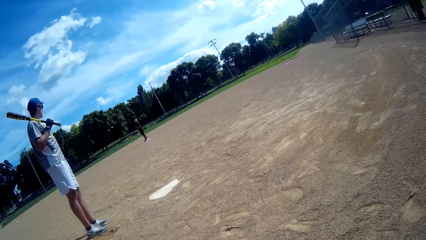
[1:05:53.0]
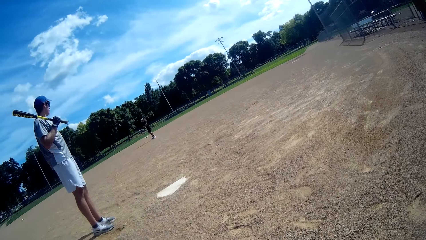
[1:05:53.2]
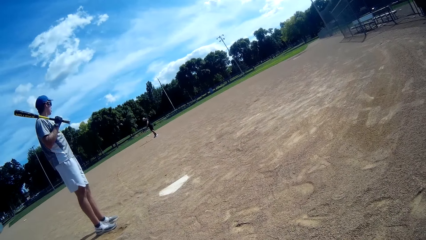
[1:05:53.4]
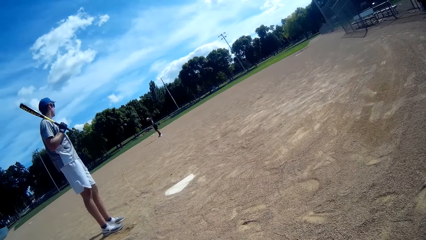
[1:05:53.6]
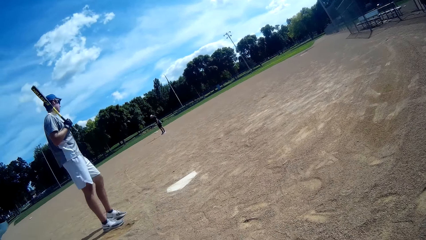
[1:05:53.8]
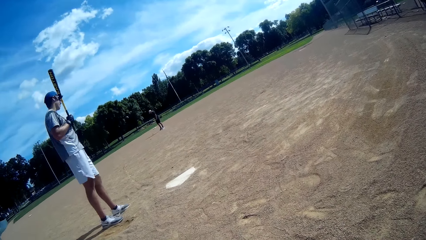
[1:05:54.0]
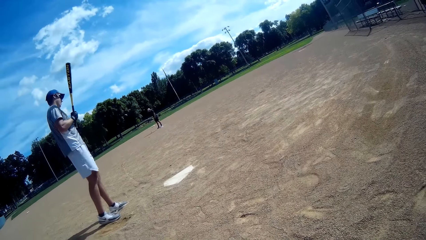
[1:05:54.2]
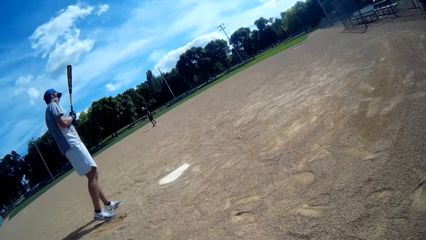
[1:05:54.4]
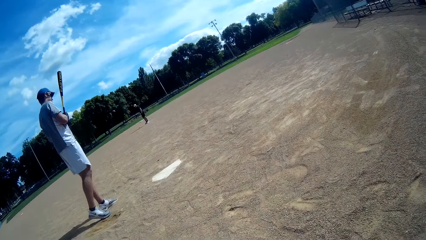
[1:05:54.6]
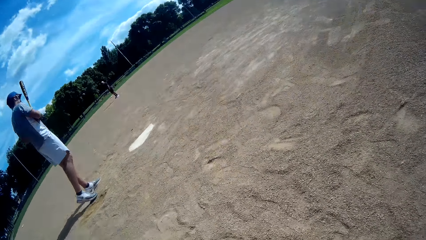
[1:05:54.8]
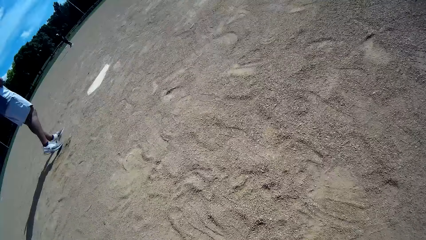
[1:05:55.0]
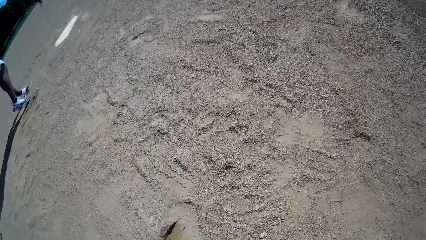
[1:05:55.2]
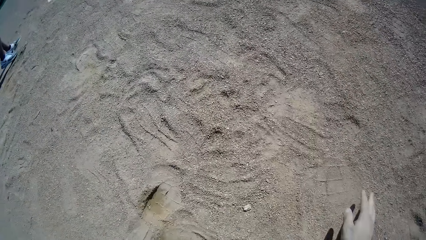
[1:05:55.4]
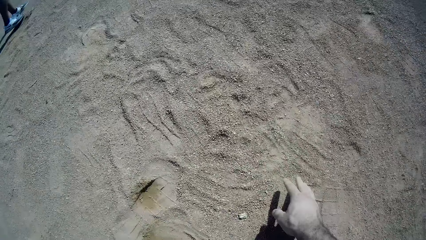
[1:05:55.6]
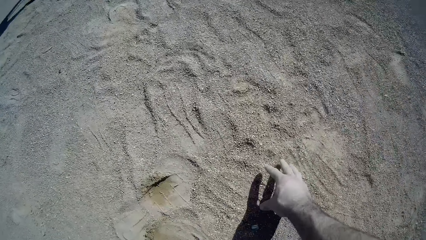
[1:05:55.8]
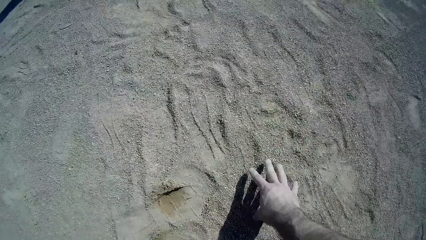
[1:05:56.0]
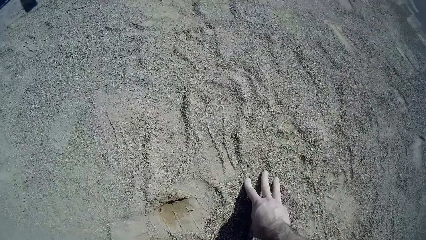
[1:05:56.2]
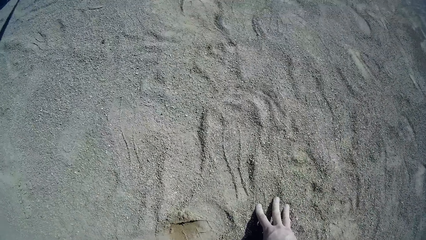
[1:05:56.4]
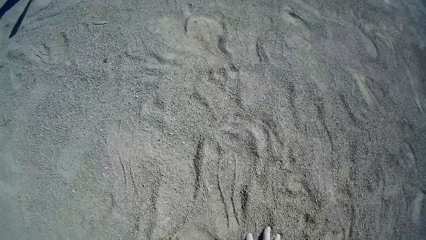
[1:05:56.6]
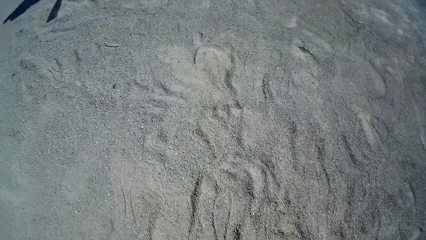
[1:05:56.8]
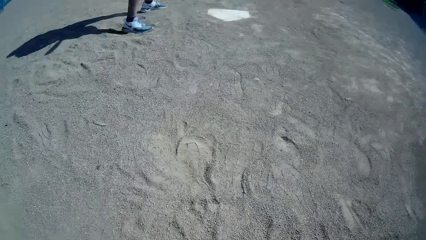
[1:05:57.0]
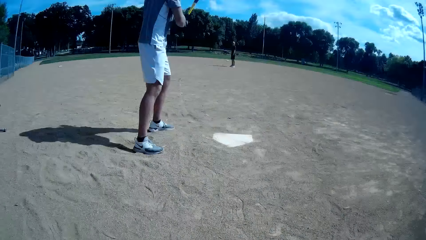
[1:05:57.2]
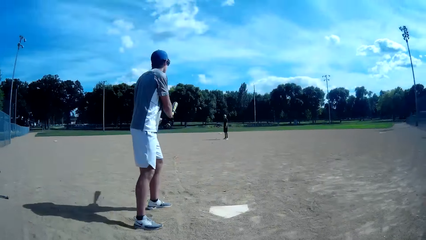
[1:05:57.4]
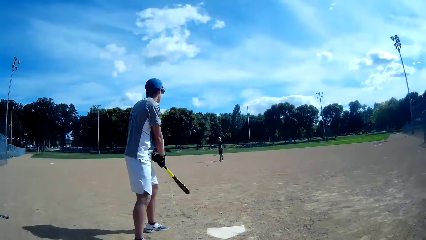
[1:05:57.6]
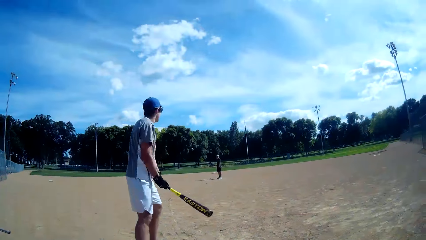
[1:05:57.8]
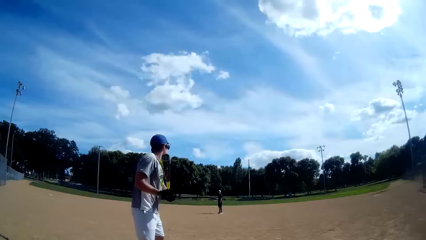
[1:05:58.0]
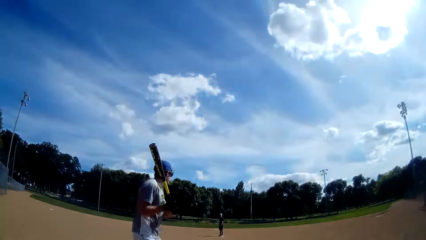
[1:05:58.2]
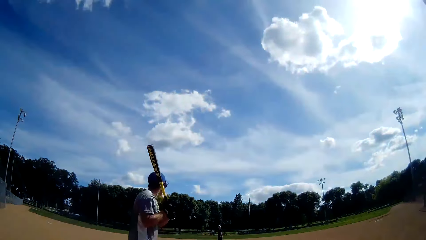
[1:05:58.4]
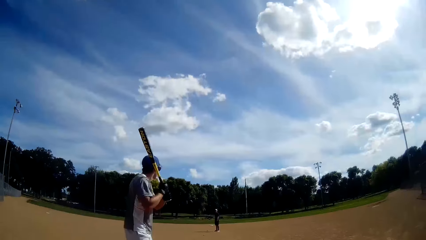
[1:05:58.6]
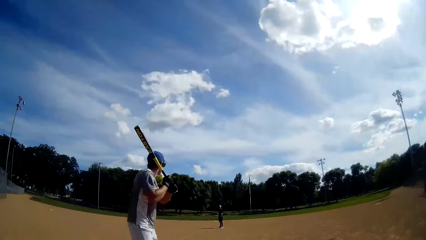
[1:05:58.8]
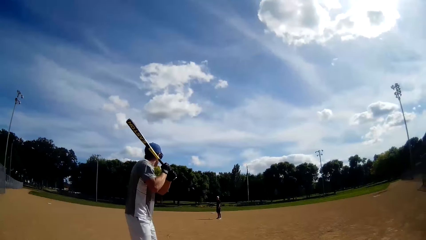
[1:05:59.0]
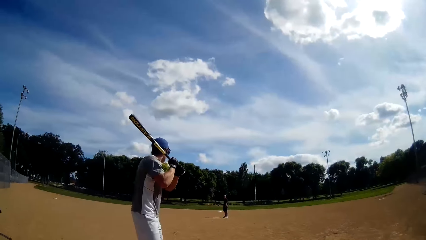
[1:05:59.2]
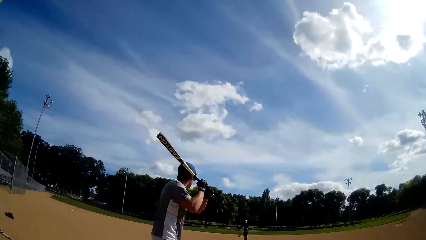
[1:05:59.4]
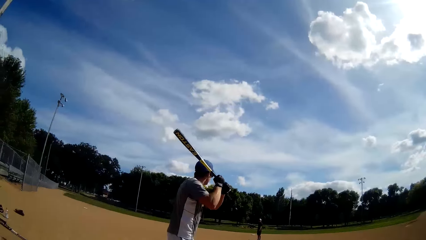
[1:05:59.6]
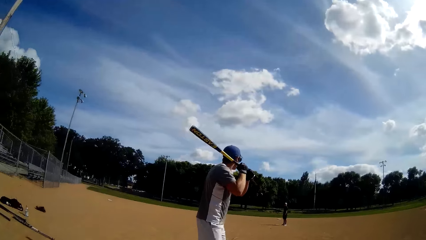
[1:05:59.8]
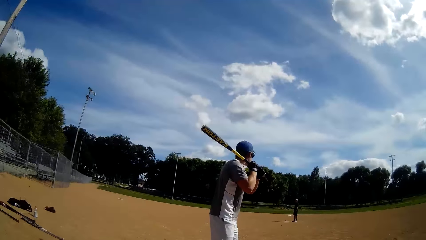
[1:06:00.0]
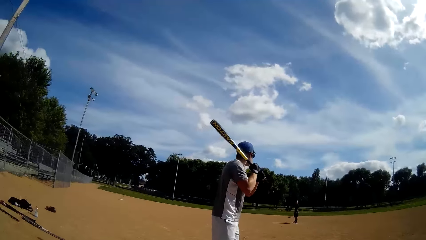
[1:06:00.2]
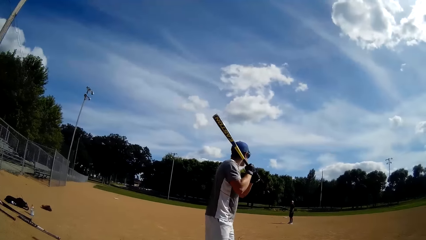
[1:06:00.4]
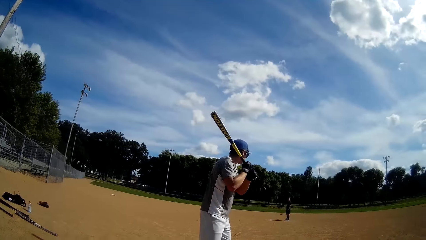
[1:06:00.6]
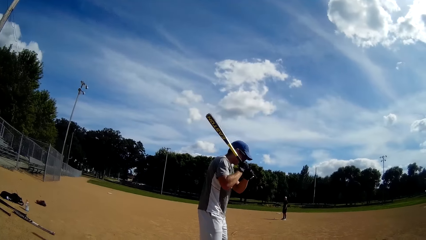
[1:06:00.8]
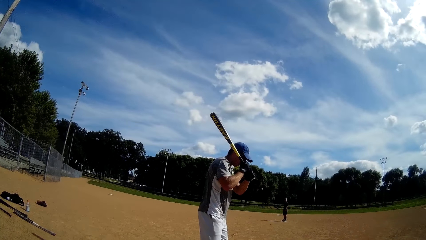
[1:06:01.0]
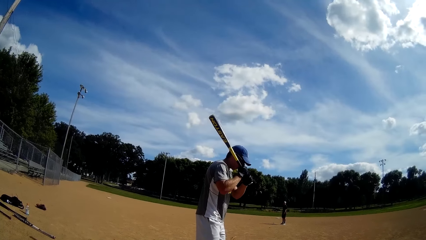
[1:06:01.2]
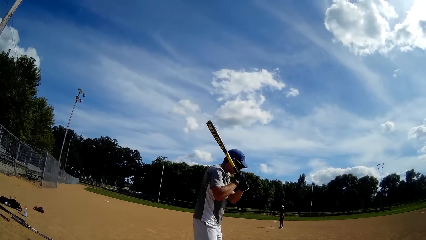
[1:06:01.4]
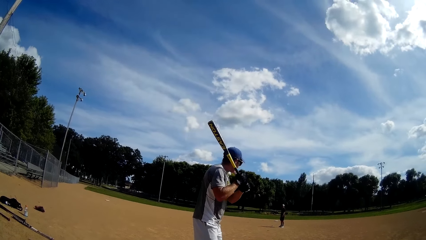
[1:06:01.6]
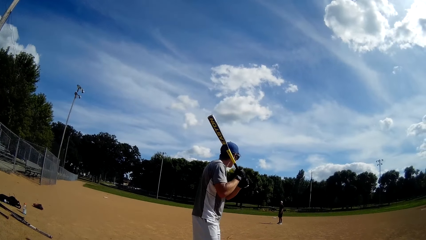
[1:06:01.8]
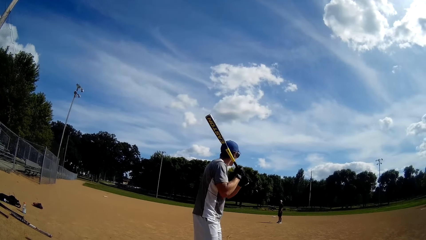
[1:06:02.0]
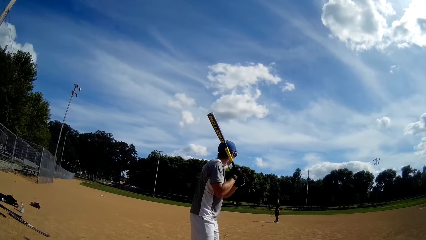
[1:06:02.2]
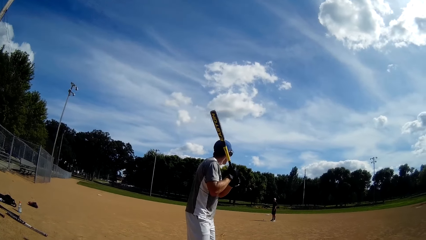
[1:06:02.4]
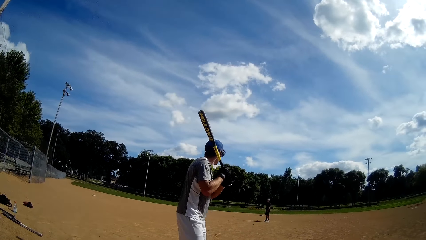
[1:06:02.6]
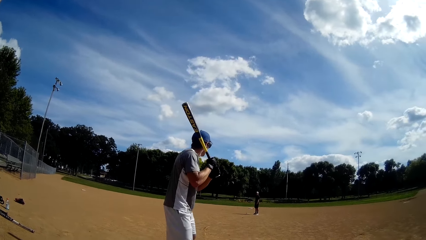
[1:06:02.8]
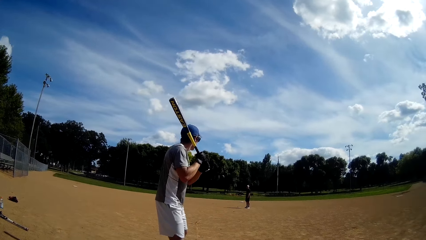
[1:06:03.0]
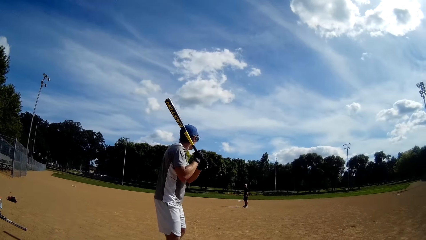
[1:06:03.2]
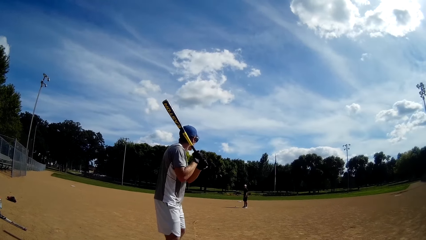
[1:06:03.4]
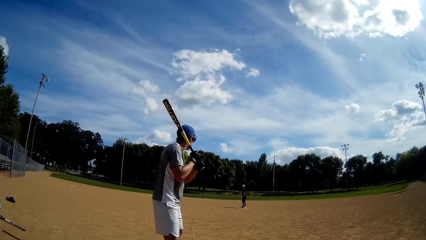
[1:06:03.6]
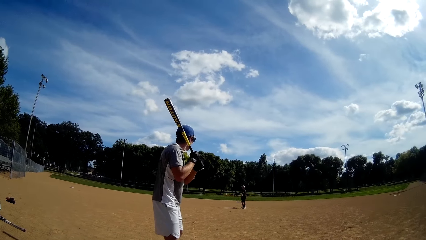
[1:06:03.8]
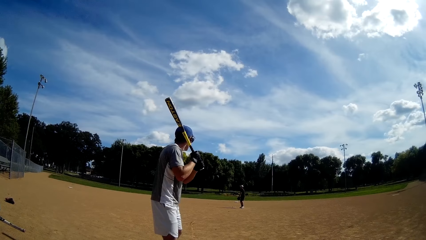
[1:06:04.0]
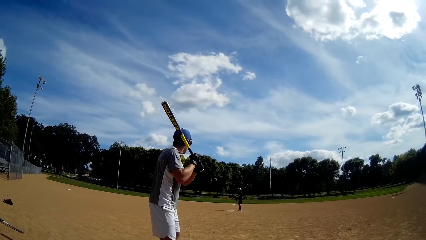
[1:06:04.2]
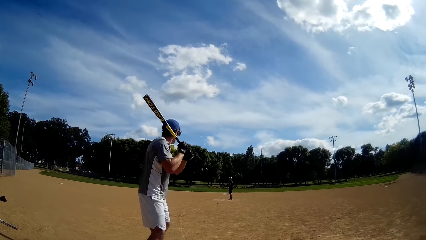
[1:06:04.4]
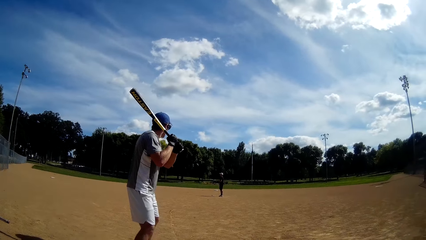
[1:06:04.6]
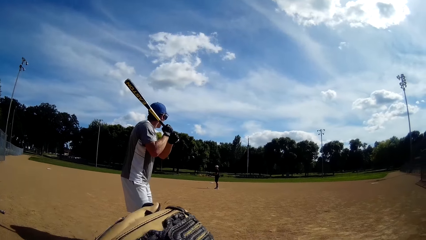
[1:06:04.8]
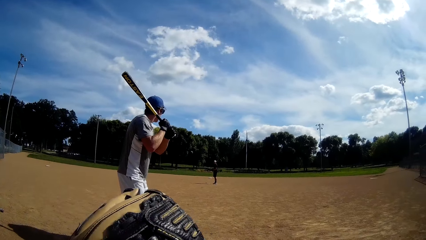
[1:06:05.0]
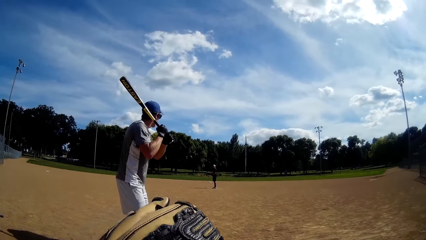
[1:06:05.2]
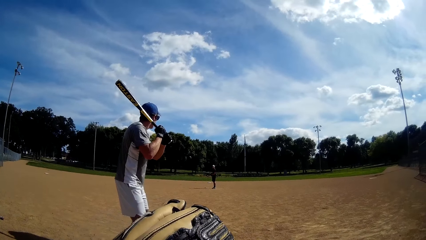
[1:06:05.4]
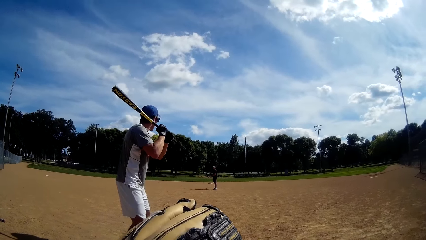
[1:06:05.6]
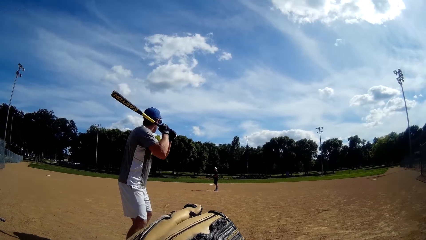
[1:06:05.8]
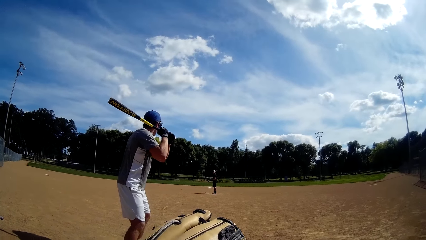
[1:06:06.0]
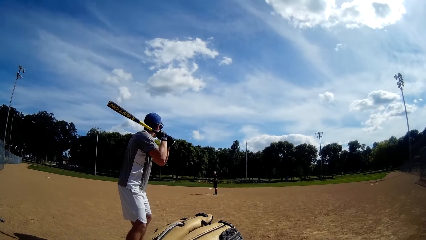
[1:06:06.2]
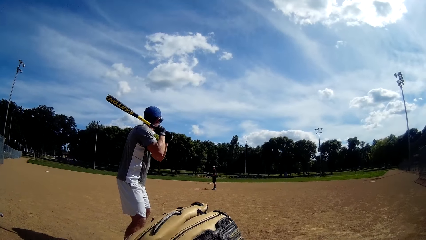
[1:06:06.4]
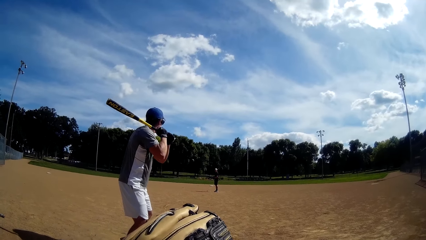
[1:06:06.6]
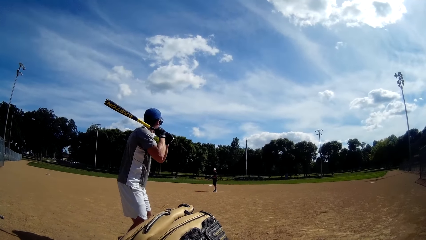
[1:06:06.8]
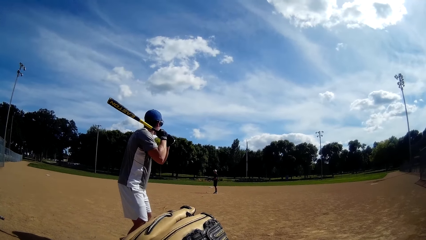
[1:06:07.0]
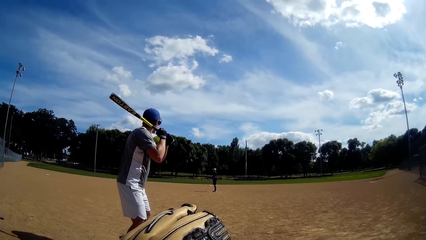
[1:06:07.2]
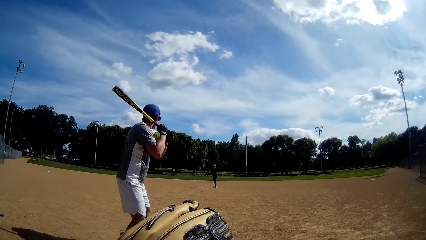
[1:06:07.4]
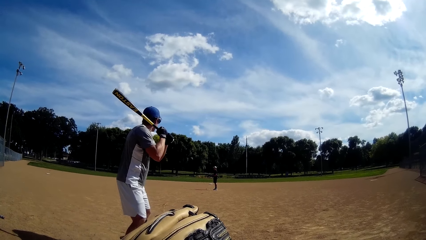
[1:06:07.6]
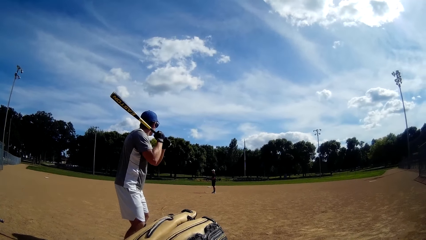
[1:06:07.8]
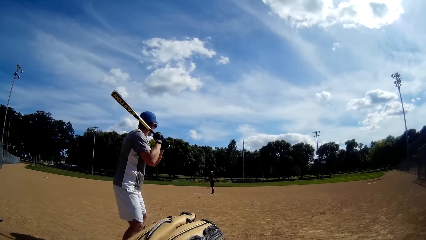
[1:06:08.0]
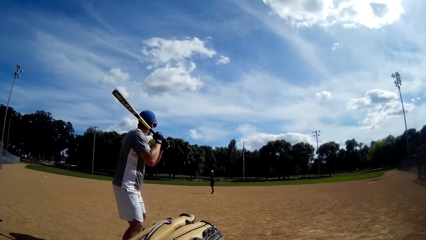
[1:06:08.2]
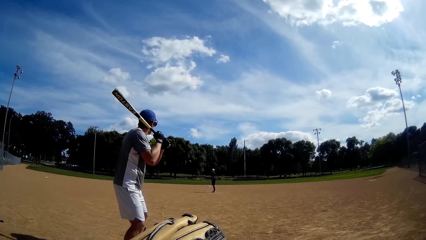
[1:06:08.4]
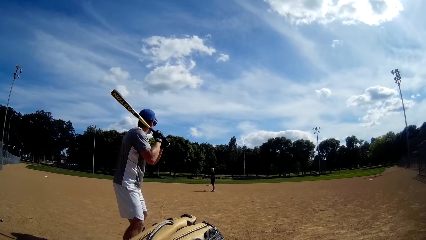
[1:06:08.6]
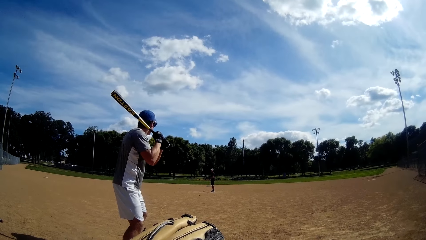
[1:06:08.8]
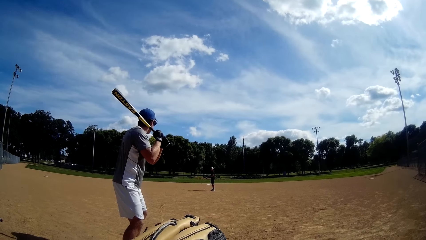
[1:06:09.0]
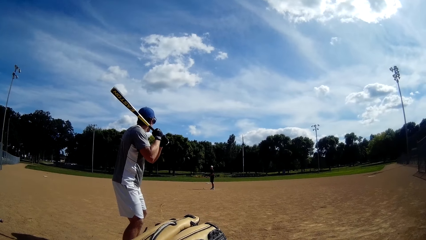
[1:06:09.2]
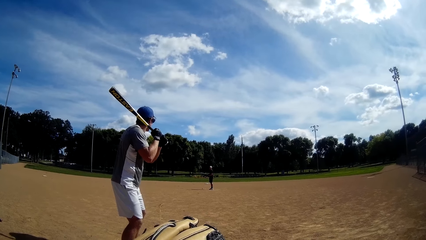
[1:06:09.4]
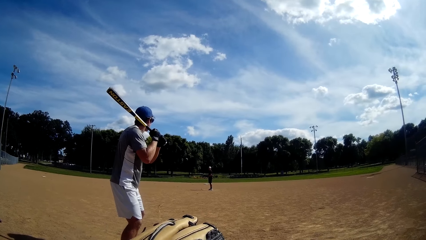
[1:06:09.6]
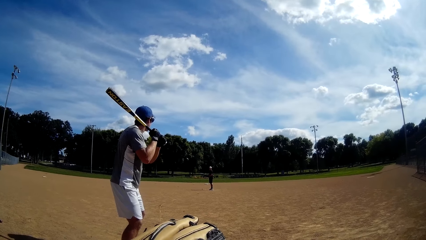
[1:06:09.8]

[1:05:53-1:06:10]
A man withdraws the baseball bat from his shoulder. The camera wearer holds the ground with his hand. The man rotates the baseball bat and lifts the baseball bat. The camera wearer lifts his hand.
